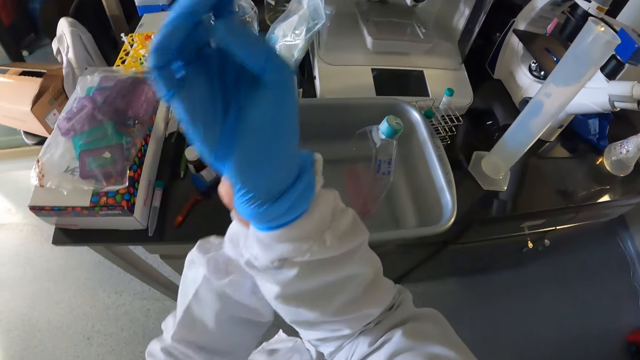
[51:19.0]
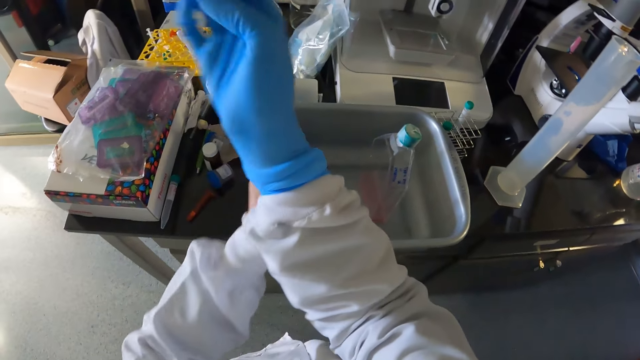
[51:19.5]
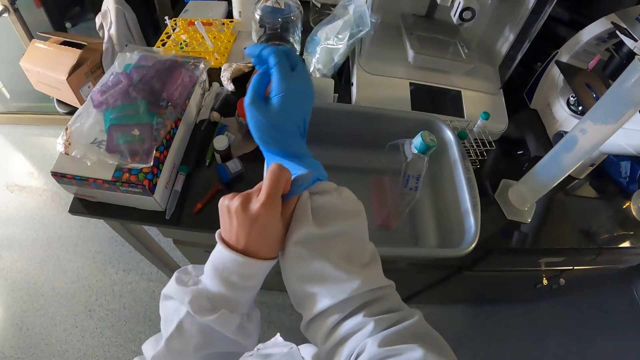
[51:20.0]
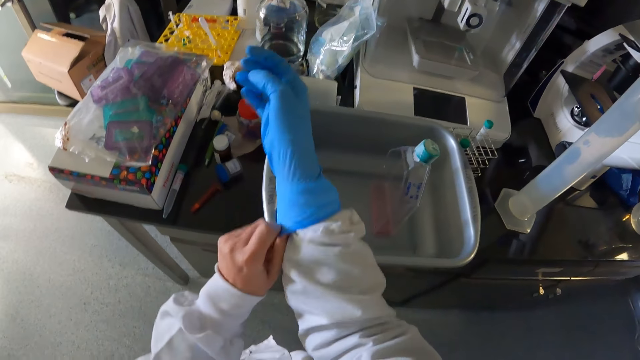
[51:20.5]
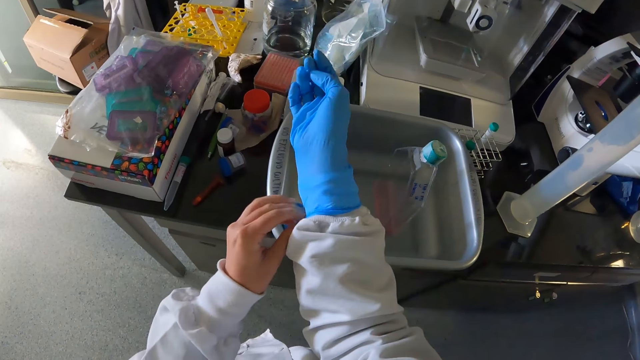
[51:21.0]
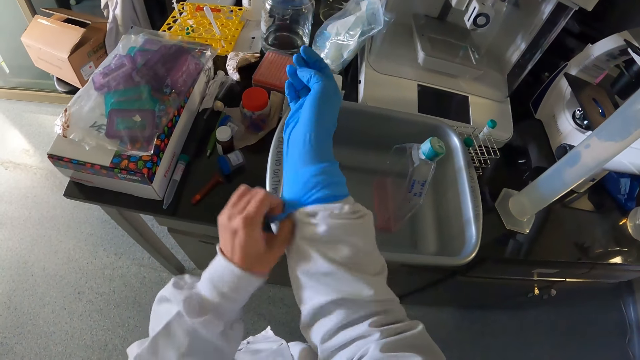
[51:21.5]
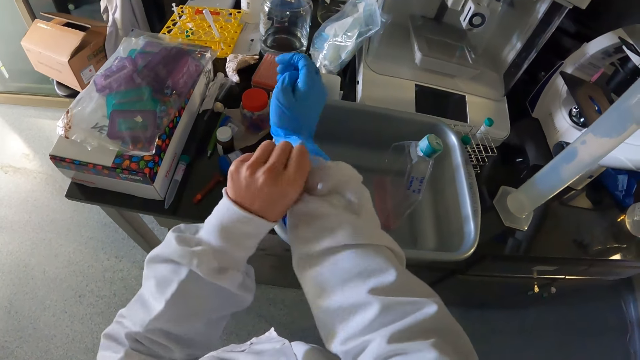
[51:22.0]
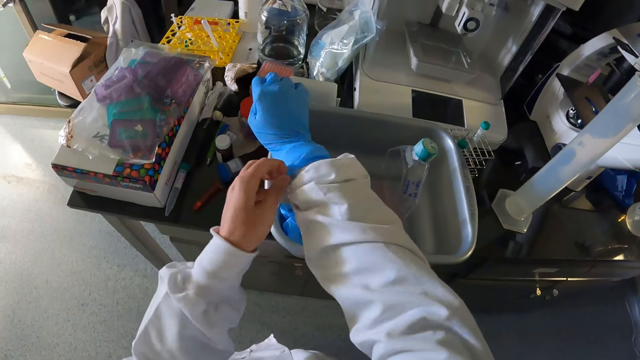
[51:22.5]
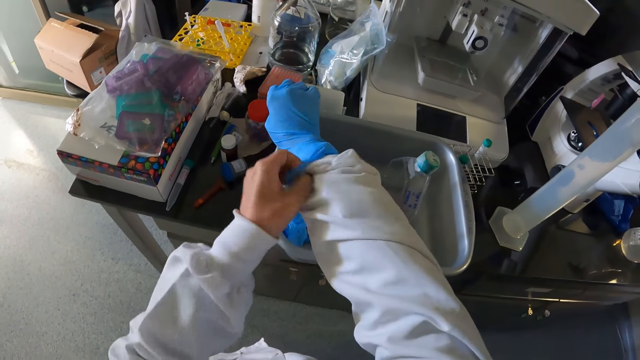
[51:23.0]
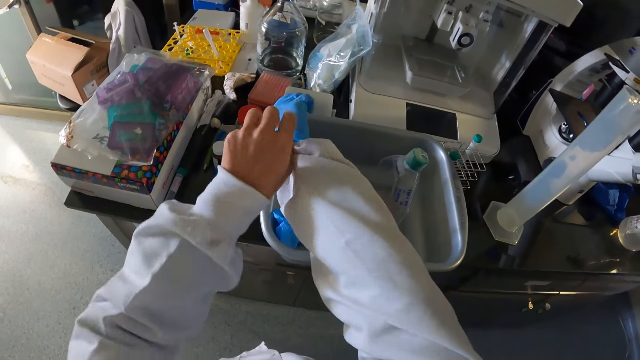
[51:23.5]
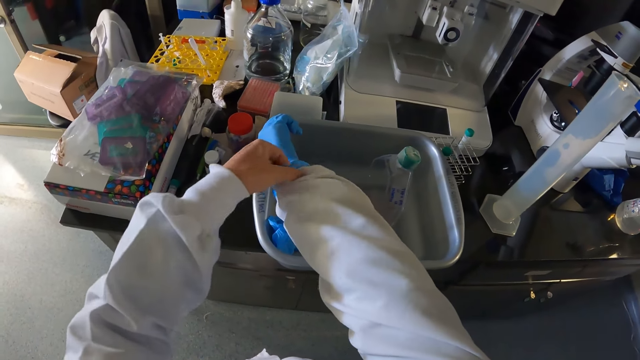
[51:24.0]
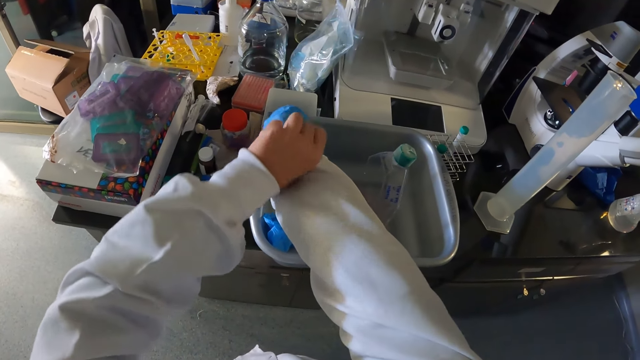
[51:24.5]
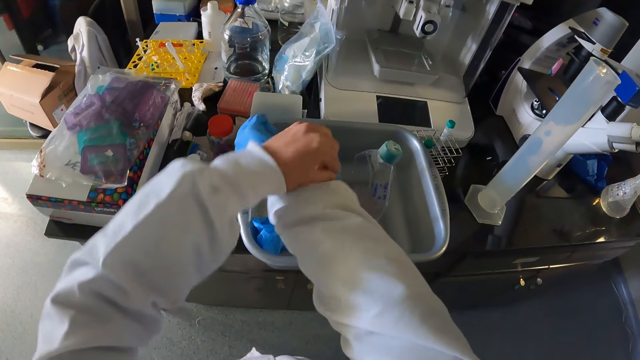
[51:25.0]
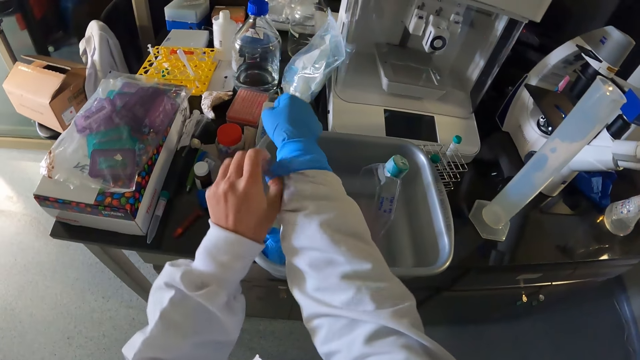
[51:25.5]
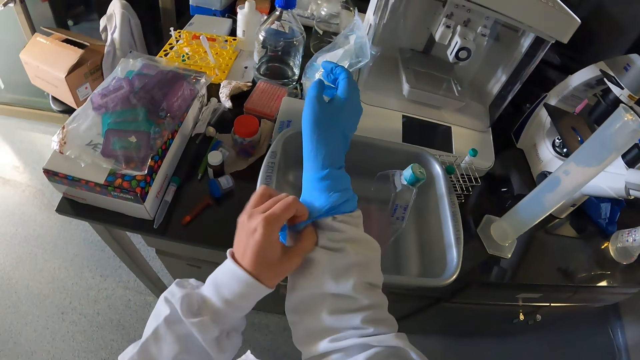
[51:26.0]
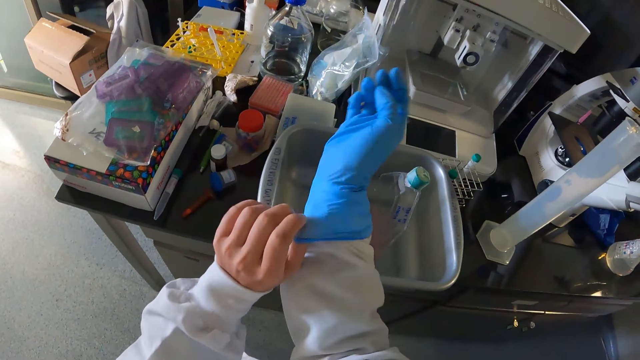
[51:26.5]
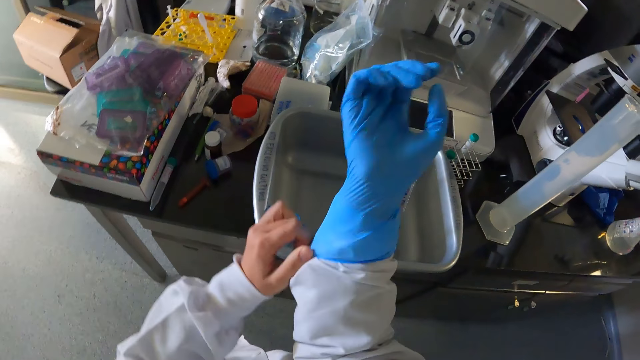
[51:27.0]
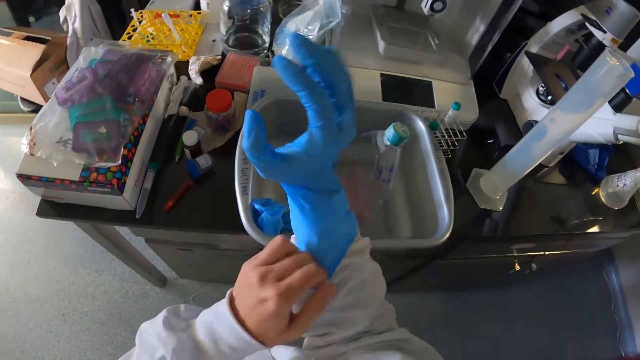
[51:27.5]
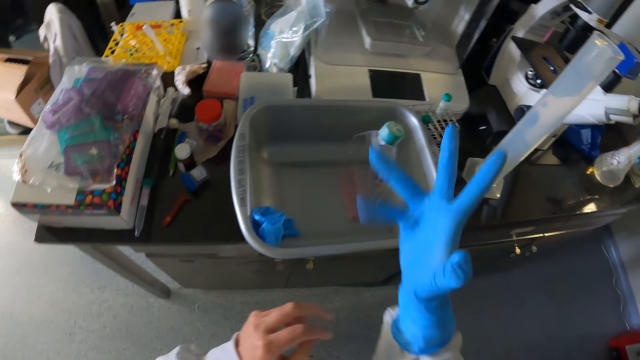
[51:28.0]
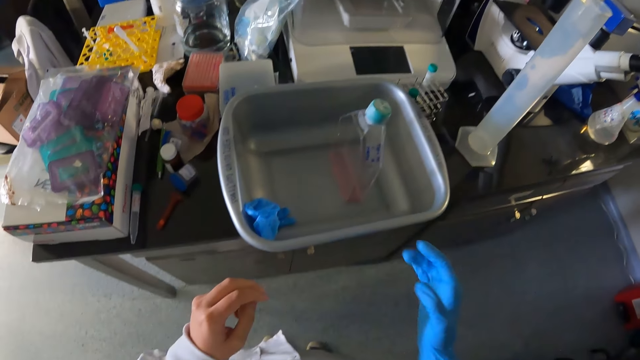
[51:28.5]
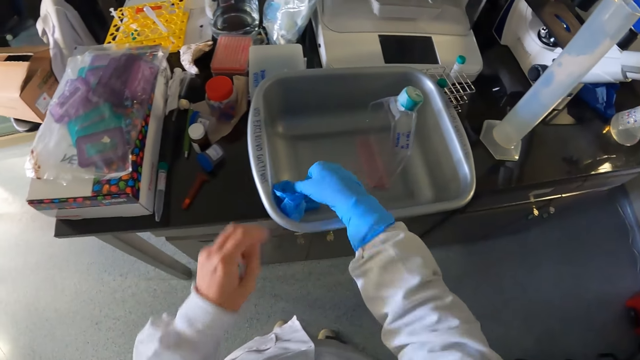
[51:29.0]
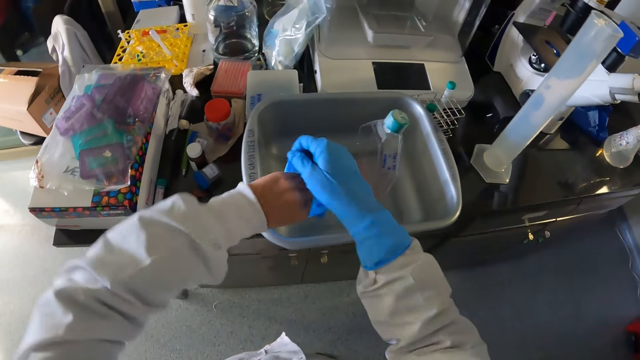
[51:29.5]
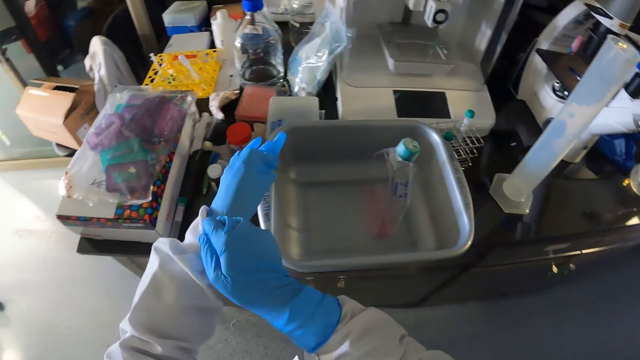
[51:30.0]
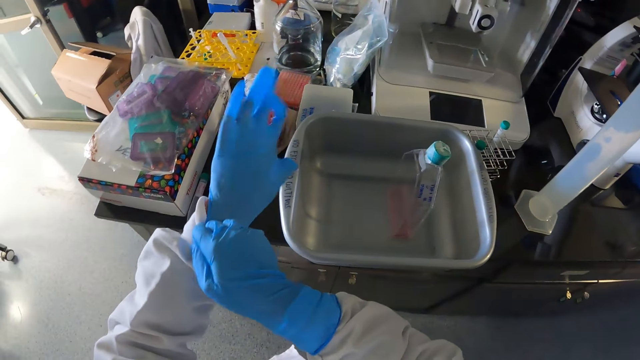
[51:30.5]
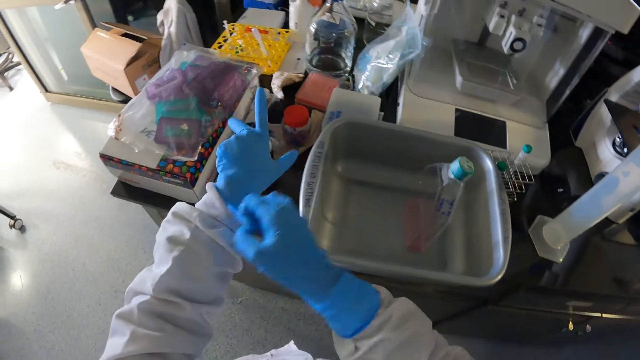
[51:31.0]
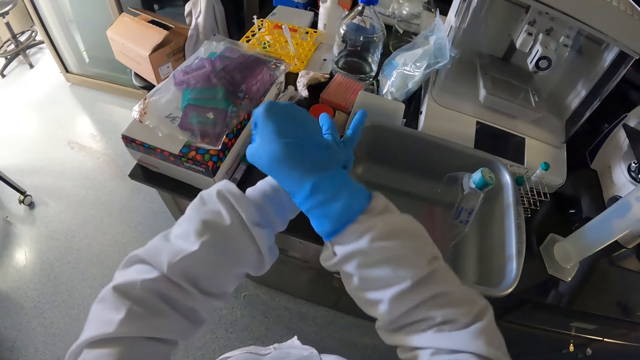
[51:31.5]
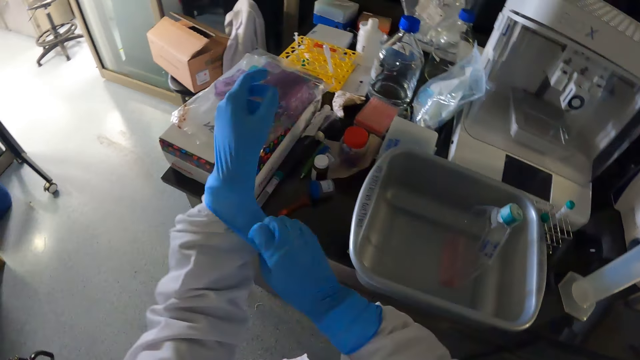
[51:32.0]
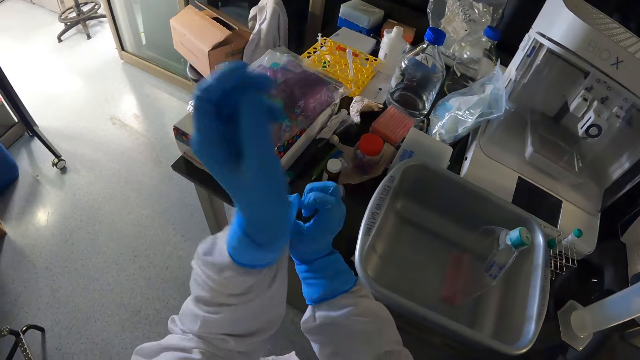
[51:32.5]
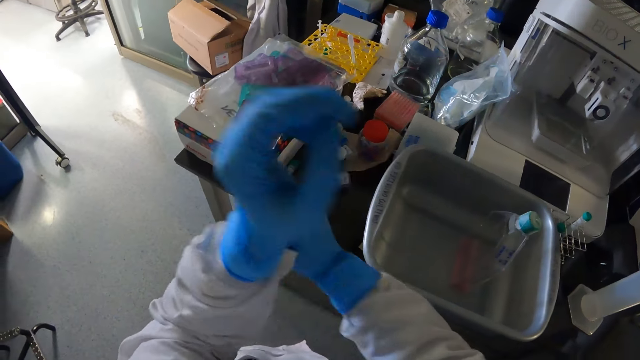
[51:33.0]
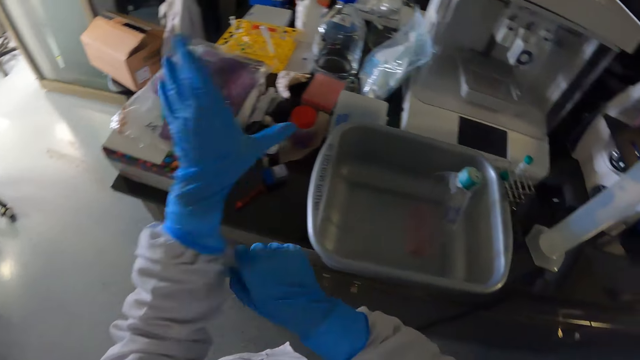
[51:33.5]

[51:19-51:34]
The camera wearer picks up the glove from the bowl on the table with her right gloved hand. She wears the glove on her left hand with her right gloved hand.

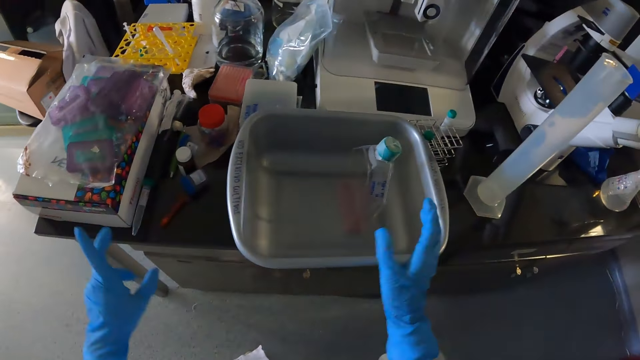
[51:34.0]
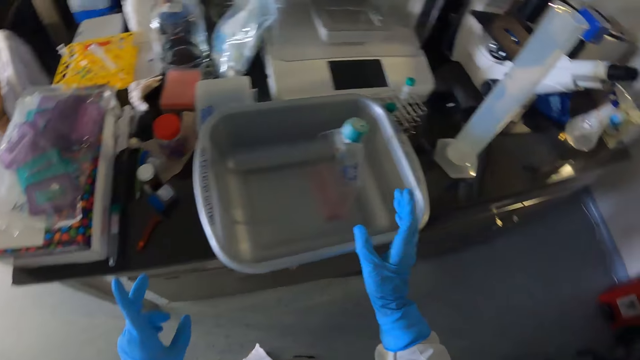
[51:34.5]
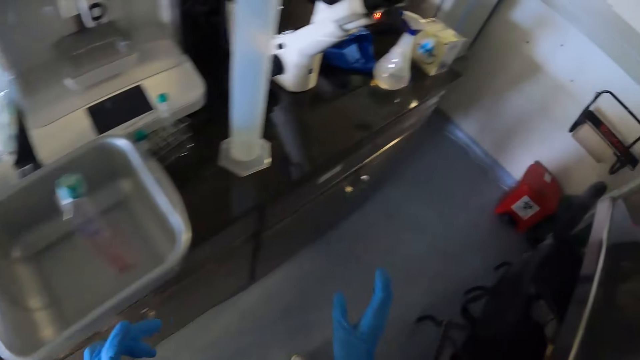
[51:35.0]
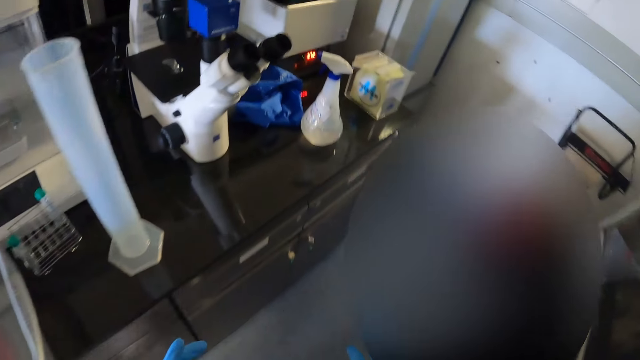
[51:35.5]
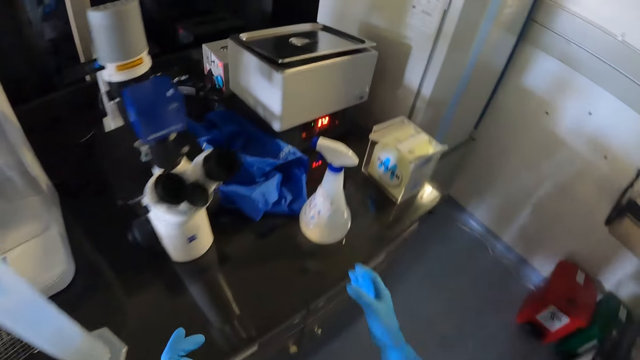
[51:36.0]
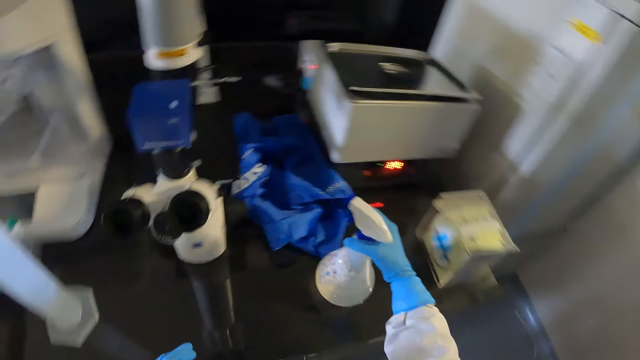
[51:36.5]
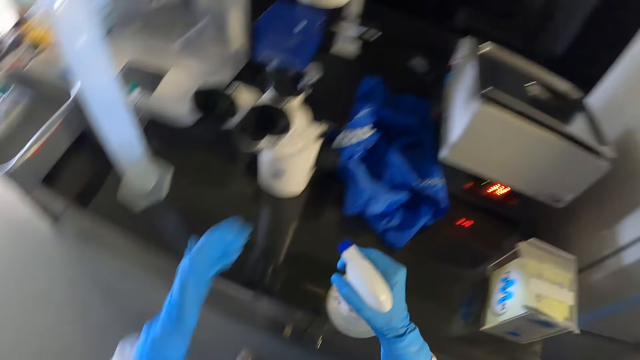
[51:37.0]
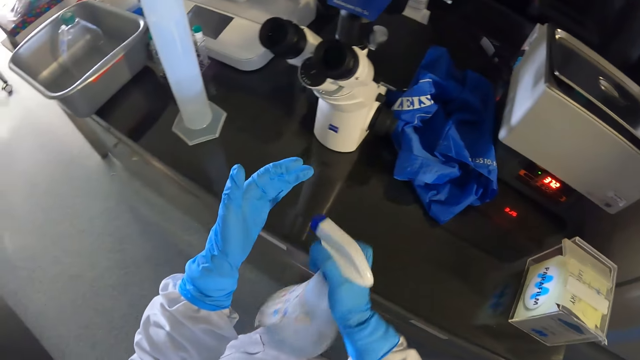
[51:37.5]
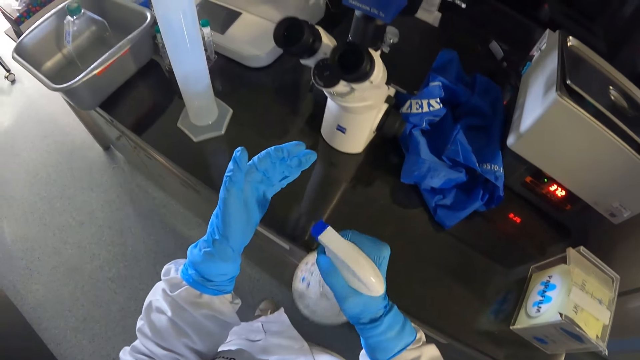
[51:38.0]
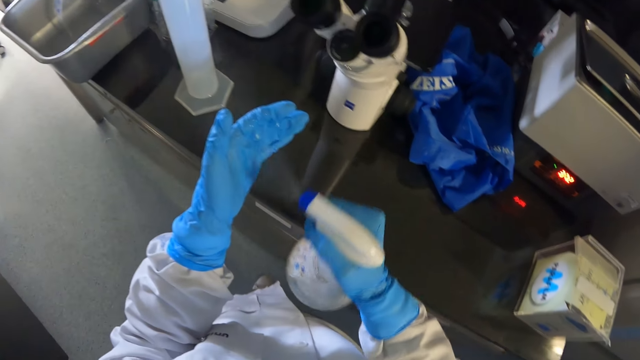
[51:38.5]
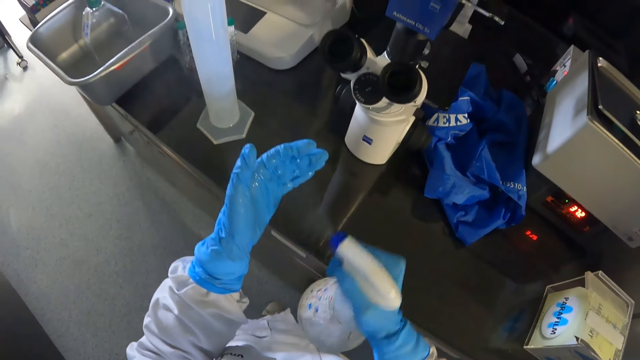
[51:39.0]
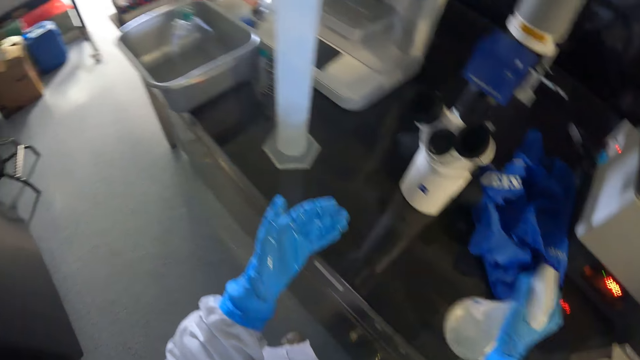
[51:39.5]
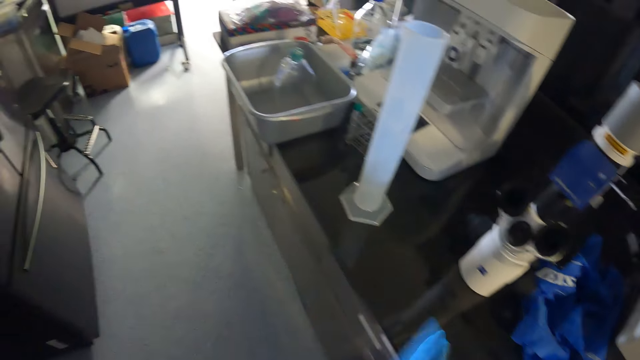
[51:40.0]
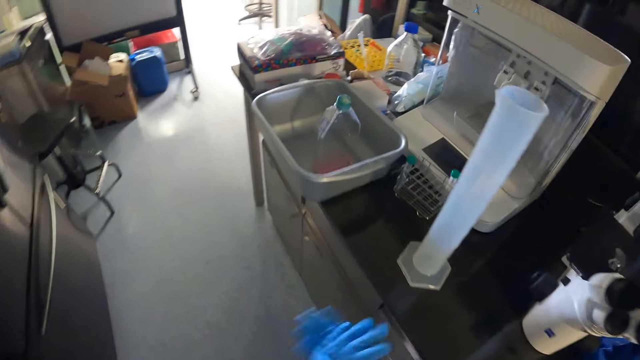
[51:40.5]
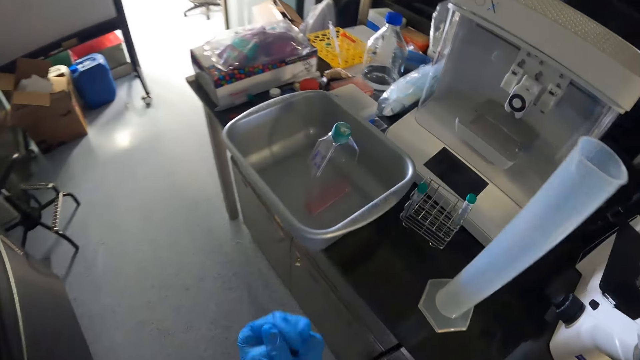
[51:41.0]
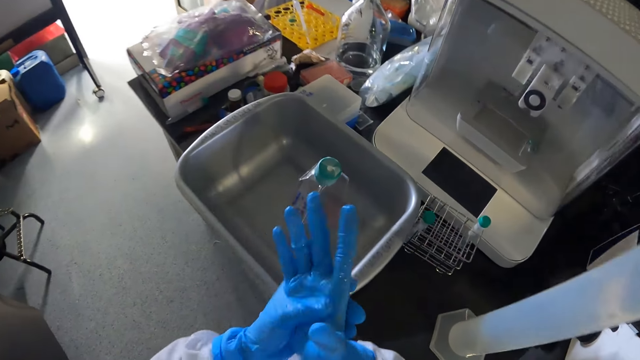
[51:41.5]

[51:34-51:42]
The camera wearer picks up a spray of hand sanitizer from the table with her right gloved hand. She sprays the spray of hand sanitizer on her left gloved hand with her right gloved hand. She drops the spray of hand sanitizer on the table with her right gloved hand. She rubs both gloved hands together.
